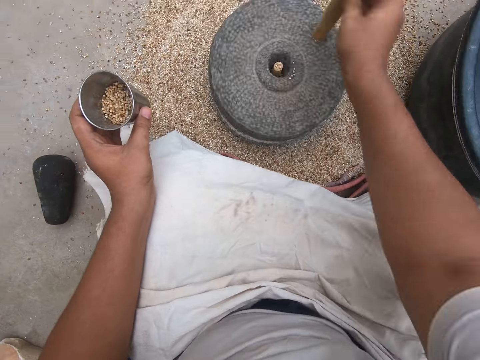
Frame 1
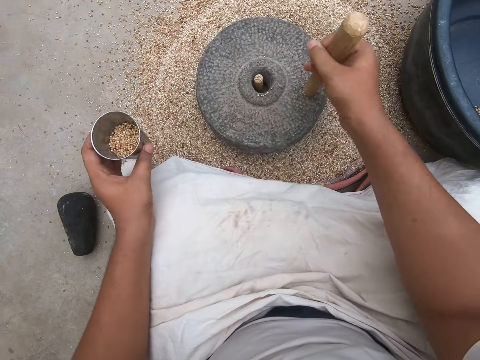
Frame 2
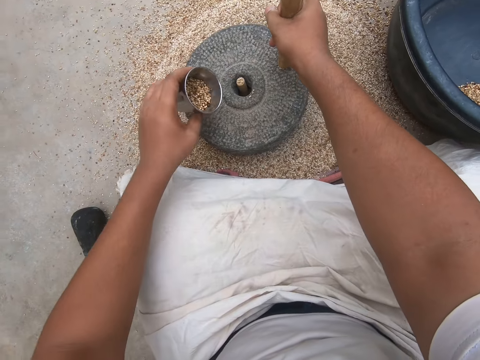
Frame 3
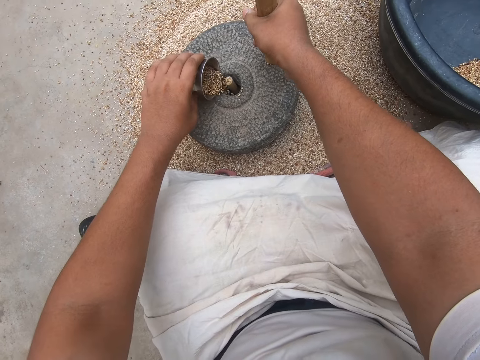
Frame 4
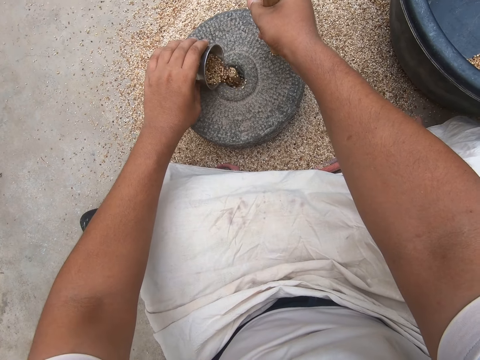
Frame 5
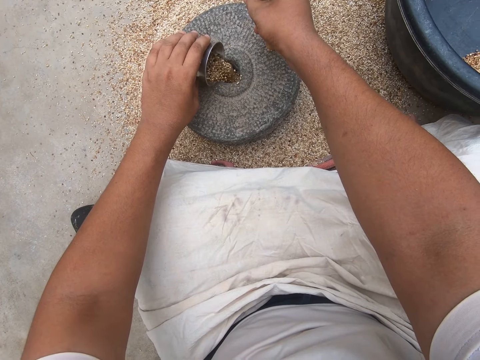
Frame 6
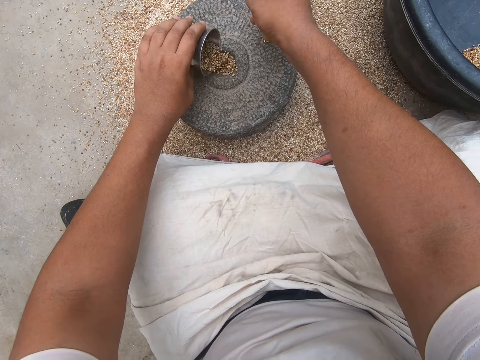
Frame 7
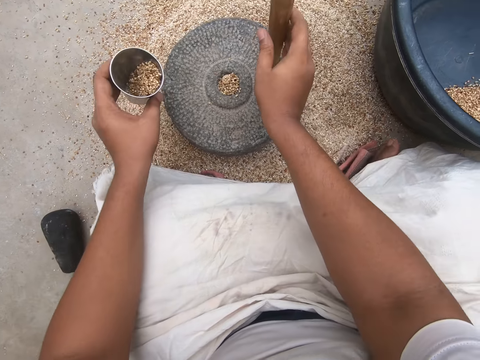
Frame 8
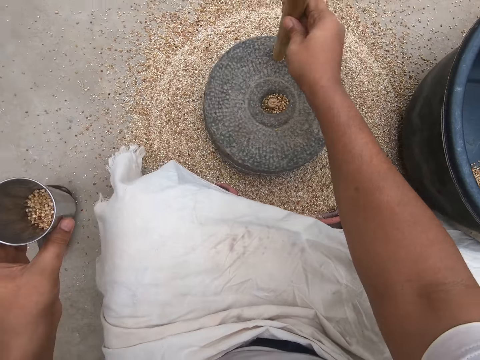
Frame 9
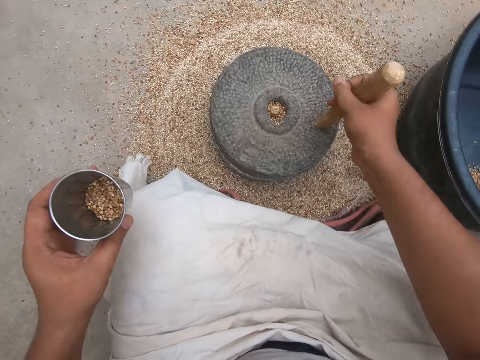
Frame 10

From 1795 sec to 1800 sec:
The camera wearer pours wheat from the cup into the grinder. They turn the grinder.

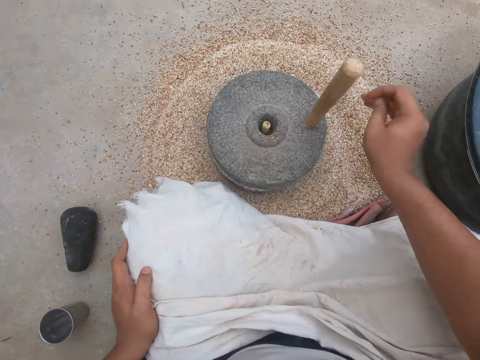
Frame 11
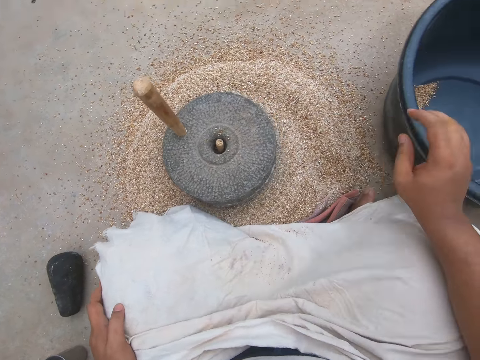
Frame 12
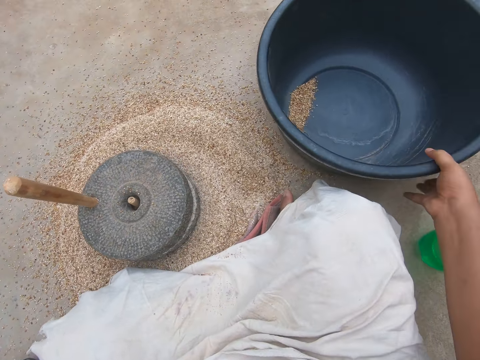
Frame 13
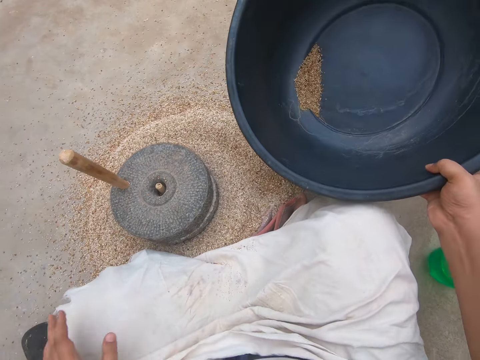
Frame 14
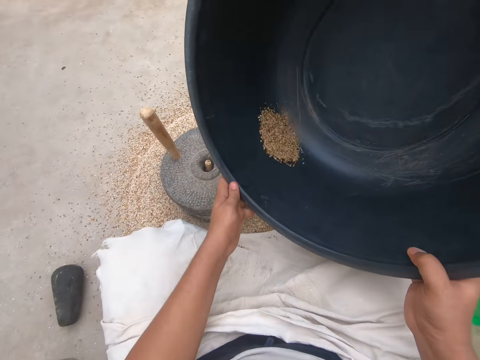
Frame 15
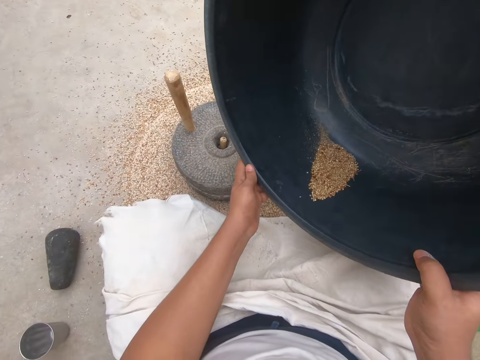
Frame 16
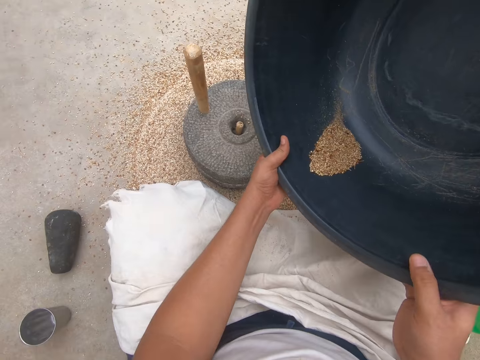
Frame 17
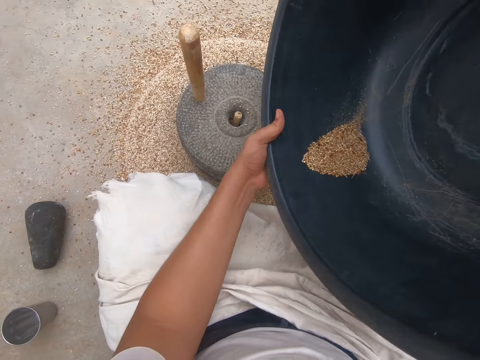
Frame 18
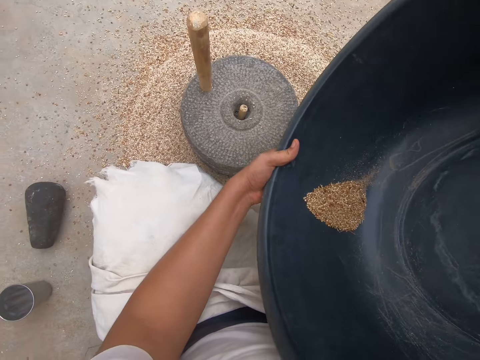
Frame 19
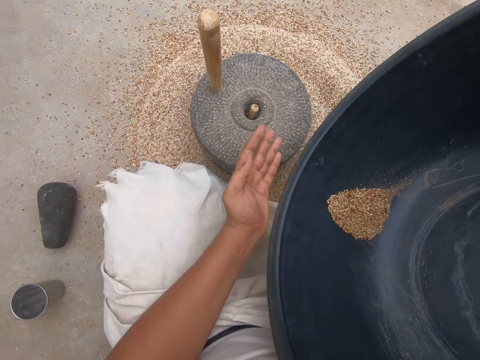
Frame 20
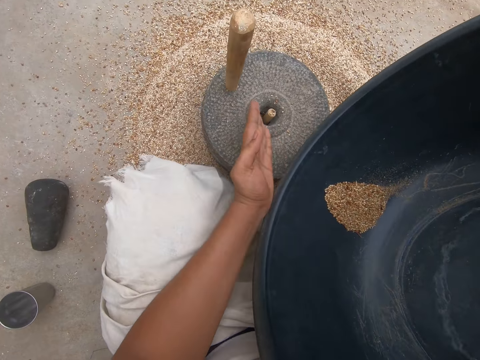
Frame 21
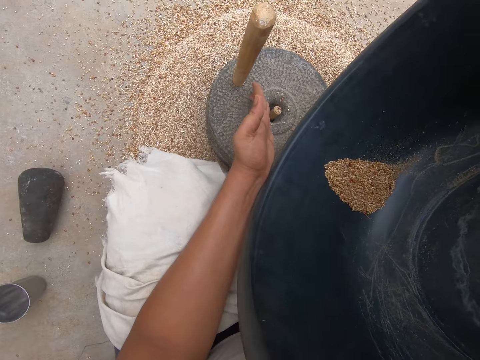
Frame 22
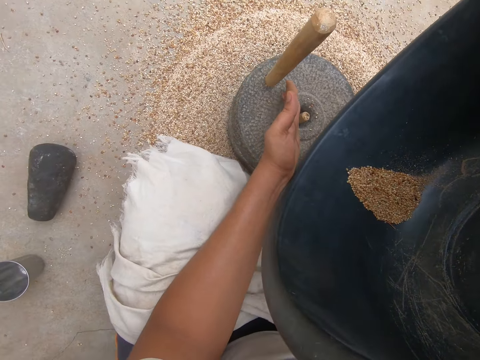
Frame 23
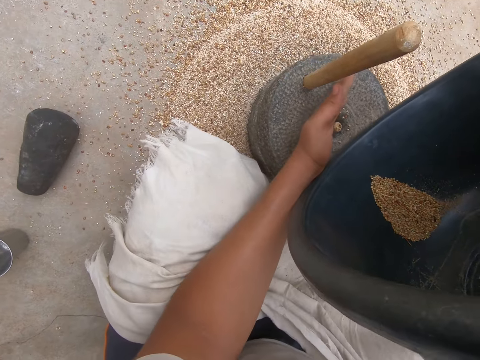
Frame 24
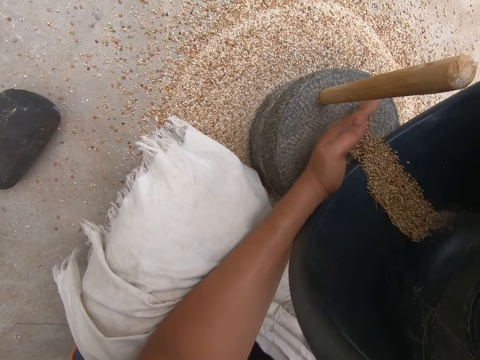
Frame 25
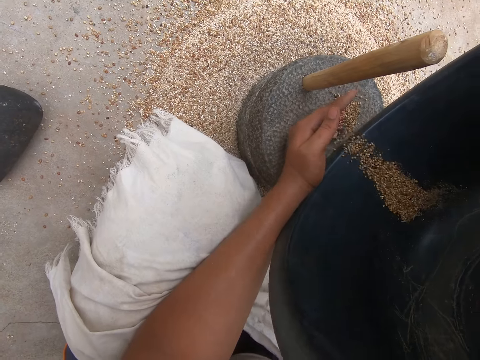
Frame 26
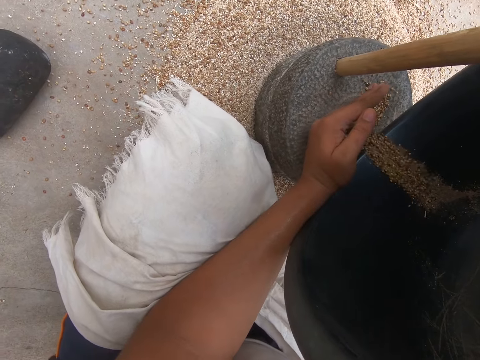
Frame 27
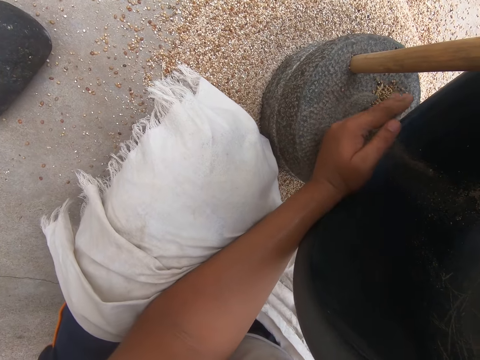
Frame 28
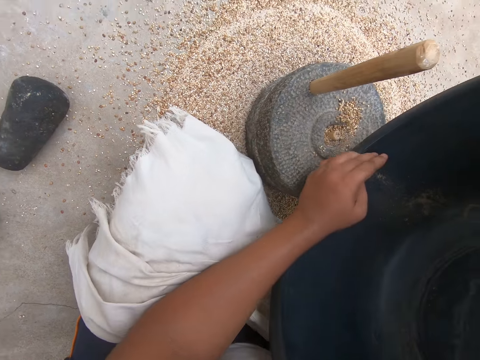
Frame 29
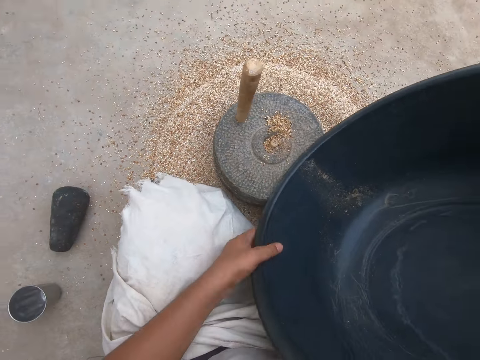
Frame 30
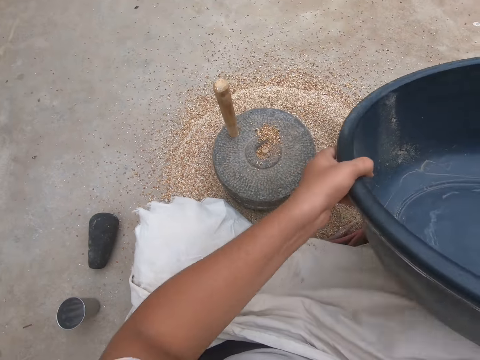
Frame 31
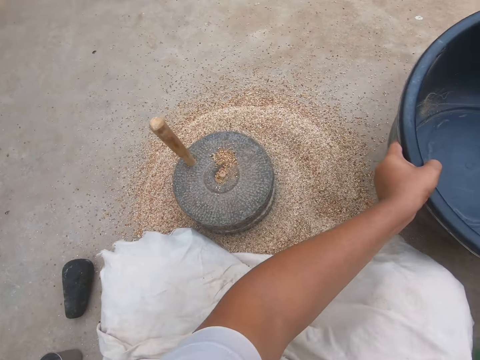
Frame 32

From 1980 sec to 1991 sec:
The camera wearer removes a hand from the millstone. She moves a hand towards the basin. She carries the wheat bowl. She lifts the basin, moves the left hand and holds the basin. She moves a hand along the basin. She supports the wheat bowl with her right hand. She moves a hand. She pours wheat from the wheat bowl into the grinder. She puts a hand on the millstone. She moves the left hand. She removes a hand from the millstone. She holds the basin and moves the basin away from the millstone.

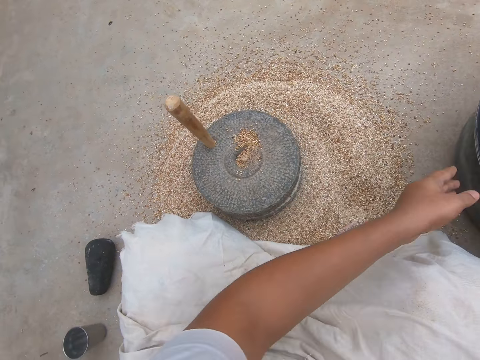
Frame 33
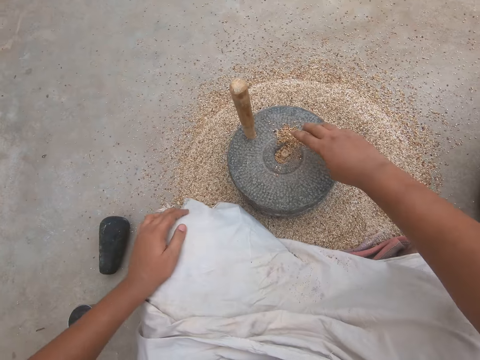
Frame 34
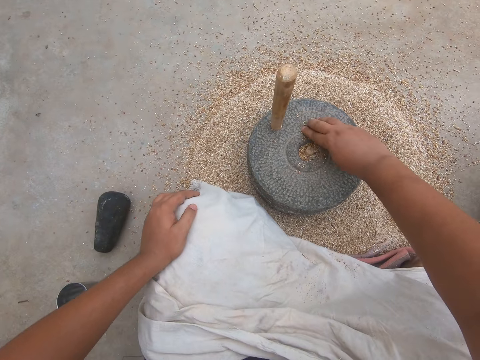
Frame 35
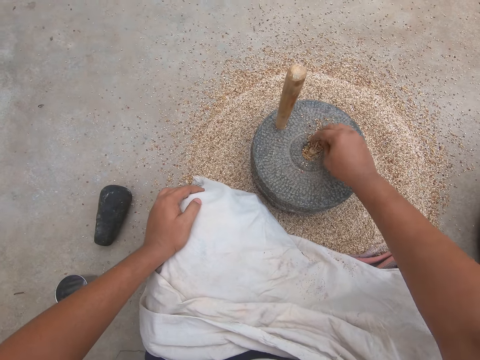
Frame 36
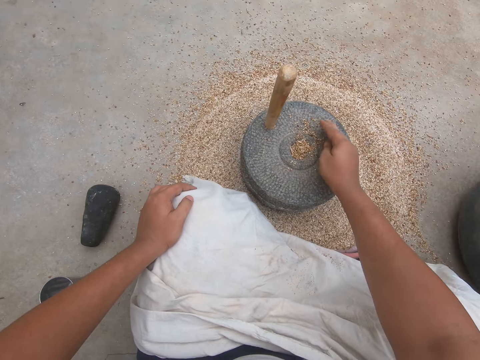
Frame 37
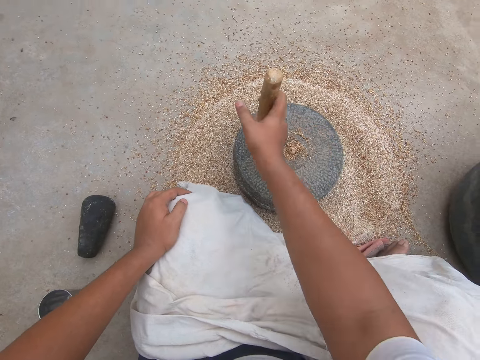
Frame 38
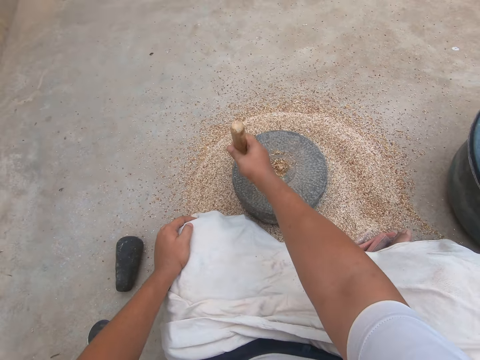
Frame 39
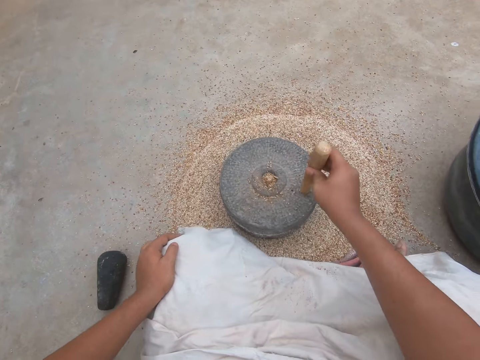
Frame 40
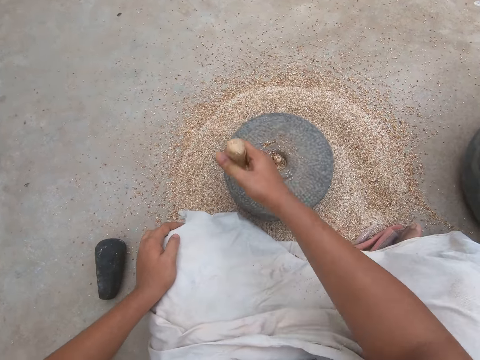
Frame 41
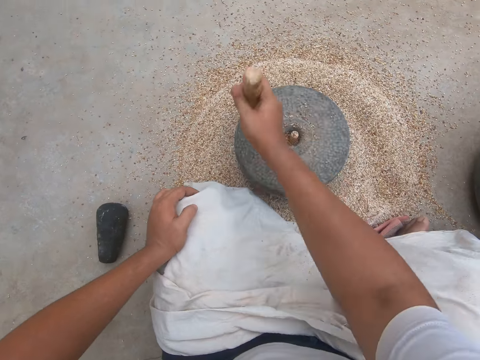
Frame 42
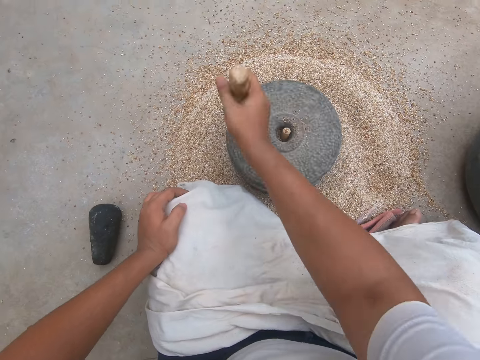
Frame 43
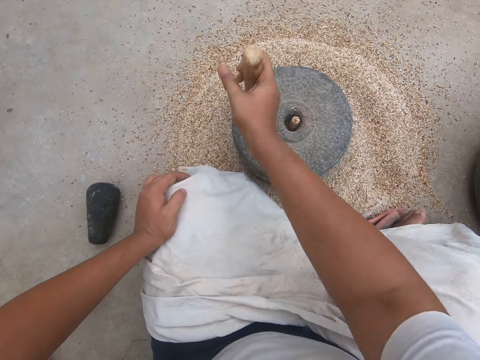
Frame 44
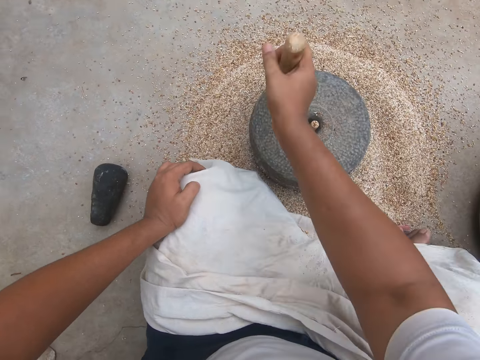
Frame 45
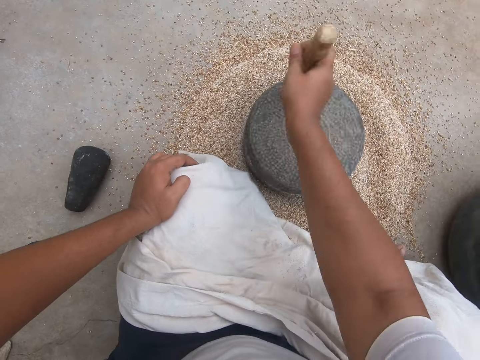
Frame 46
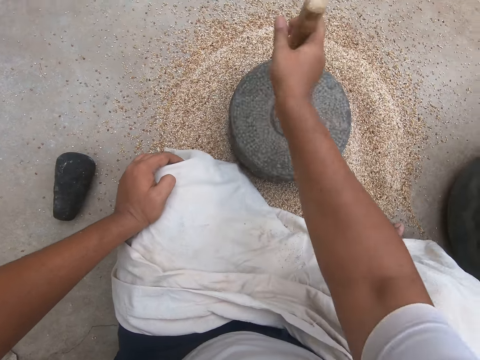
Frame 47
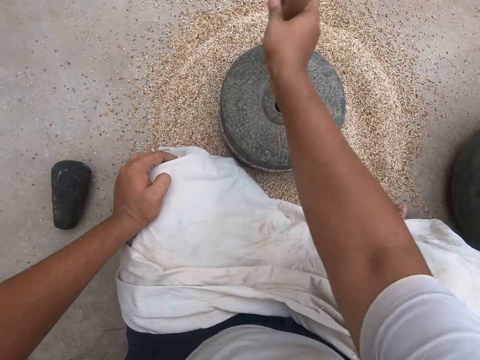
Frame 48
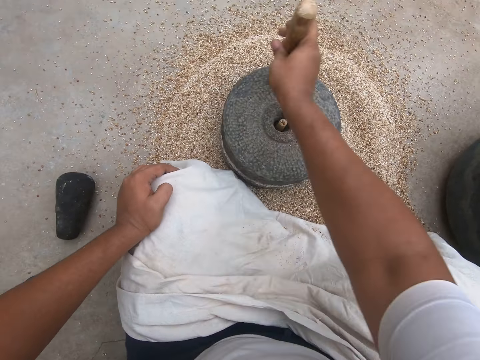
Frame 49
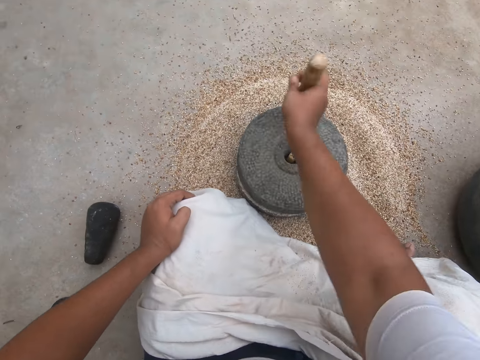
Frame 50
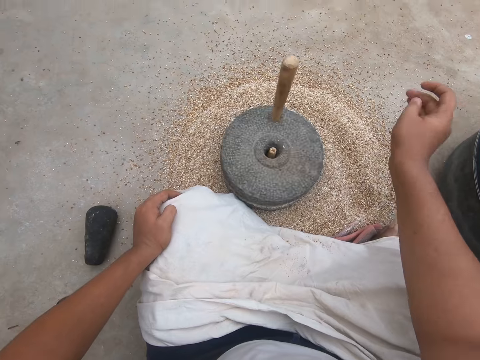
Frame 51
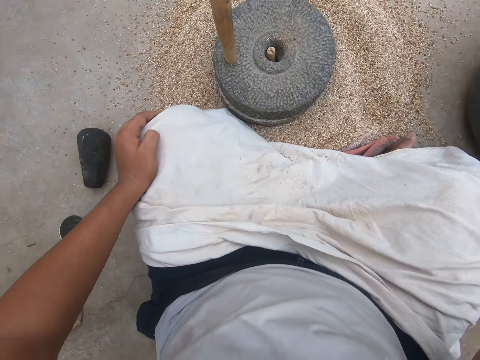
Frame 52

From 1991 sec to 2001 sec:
The camera wearer drops the basin on the floor. He moves a hand away from the basin, moves the right hand and rests a hand on the lap. He moves the wheat into the grinder hole. He turns the grinder. He holds the millstone handle. He grinds the grains. He moves a hand away from the millstone. He adjusts his camera.
